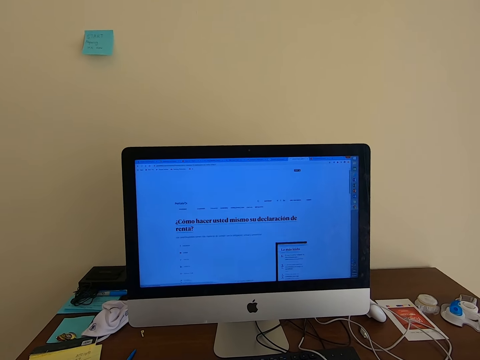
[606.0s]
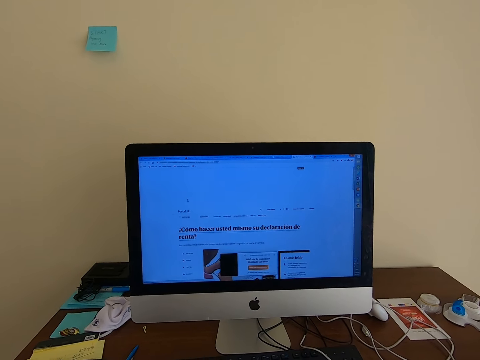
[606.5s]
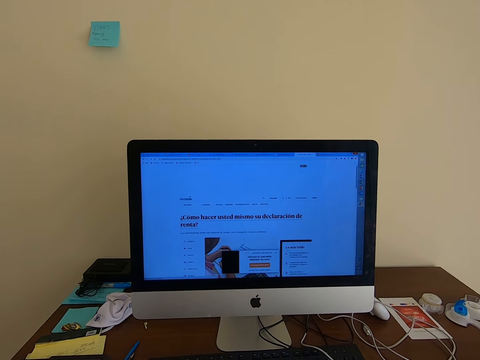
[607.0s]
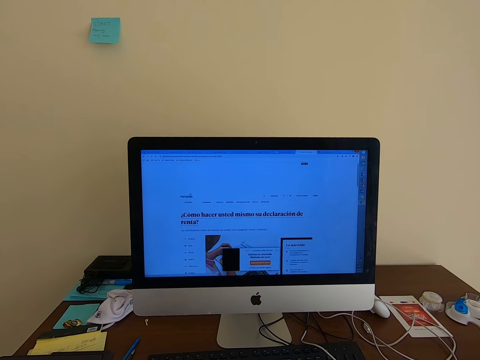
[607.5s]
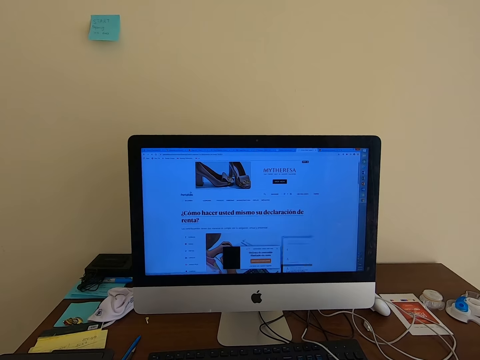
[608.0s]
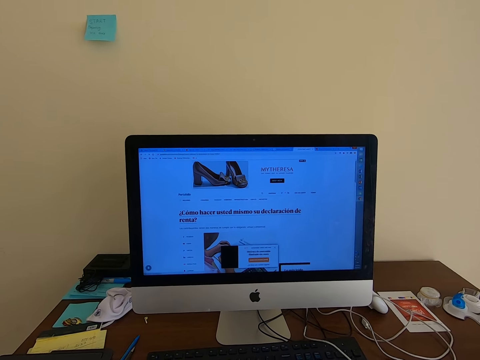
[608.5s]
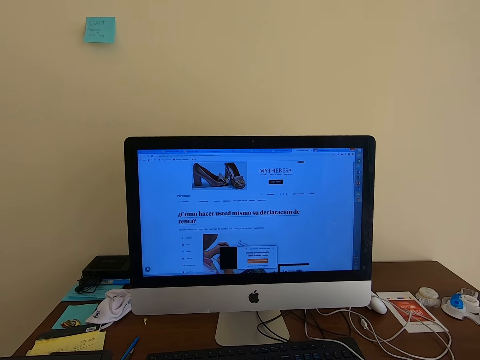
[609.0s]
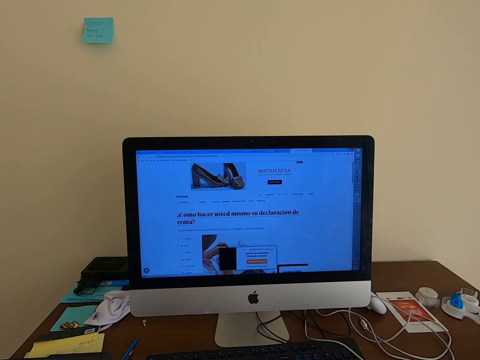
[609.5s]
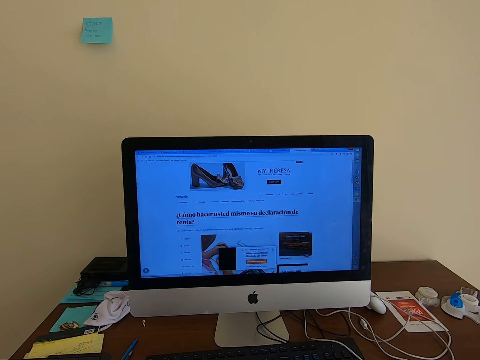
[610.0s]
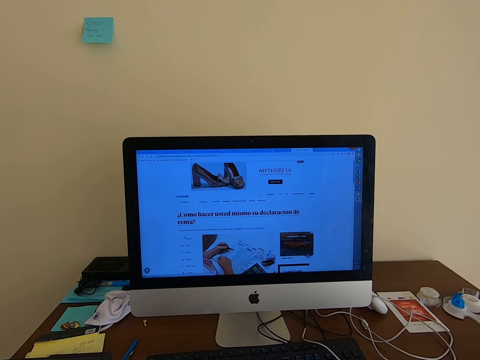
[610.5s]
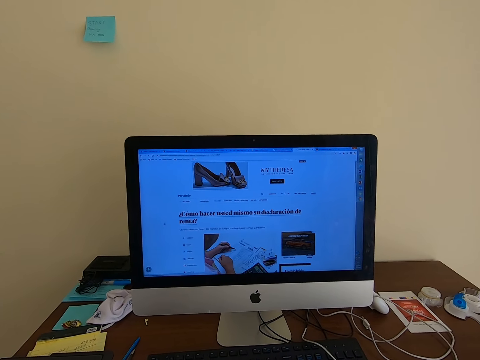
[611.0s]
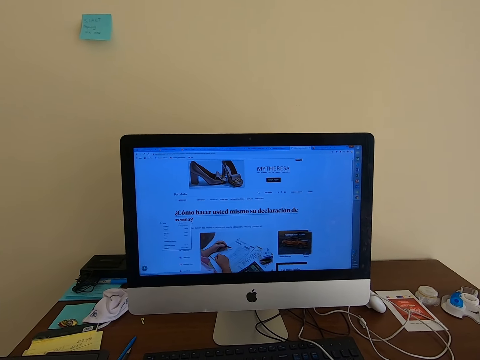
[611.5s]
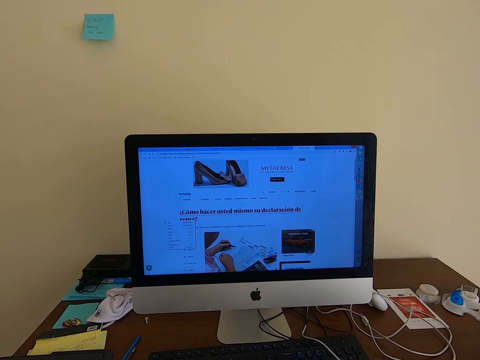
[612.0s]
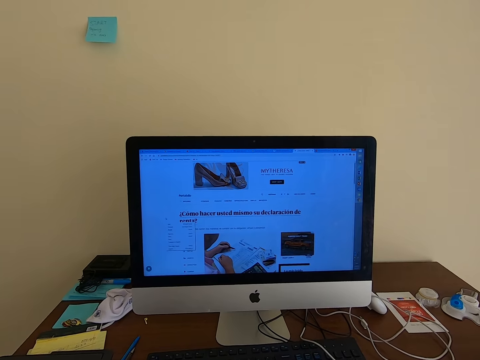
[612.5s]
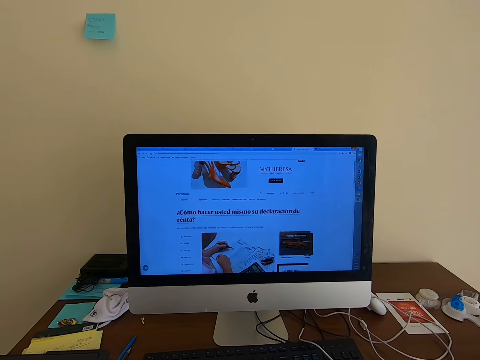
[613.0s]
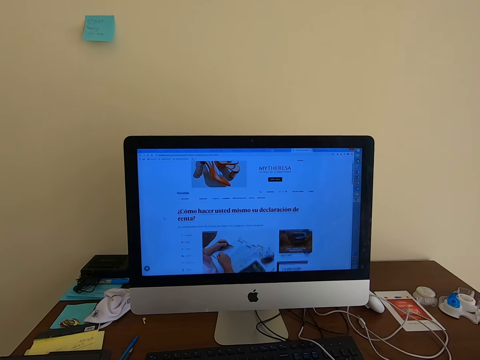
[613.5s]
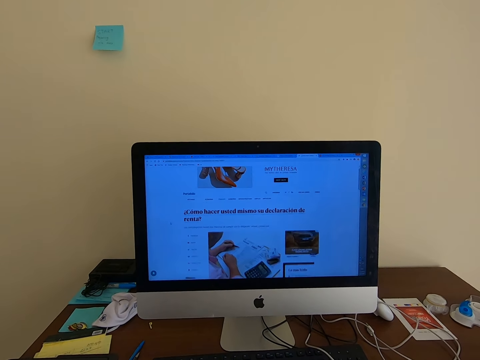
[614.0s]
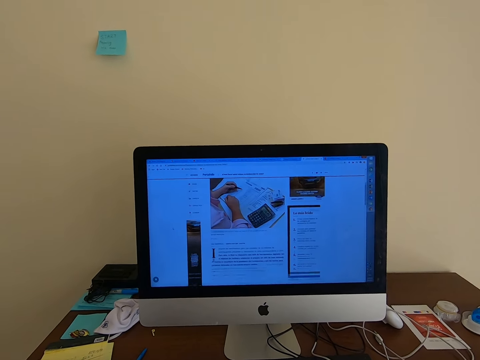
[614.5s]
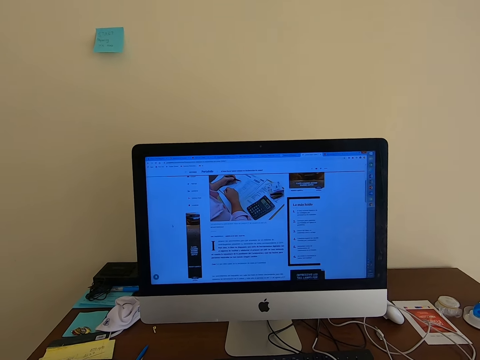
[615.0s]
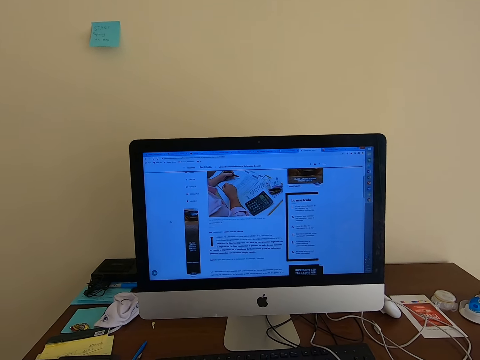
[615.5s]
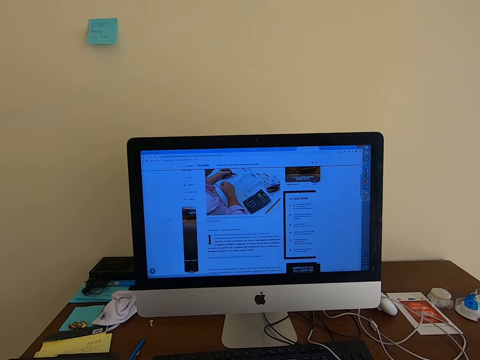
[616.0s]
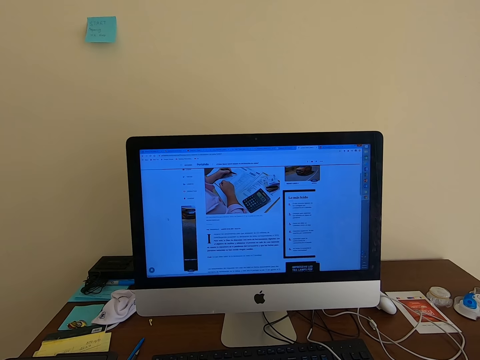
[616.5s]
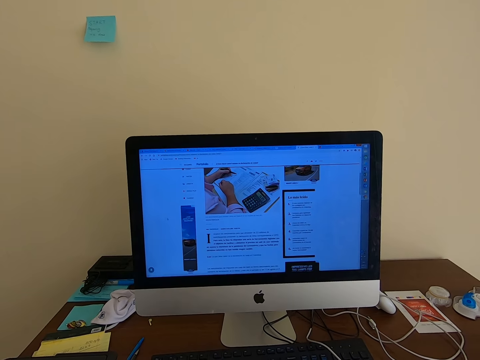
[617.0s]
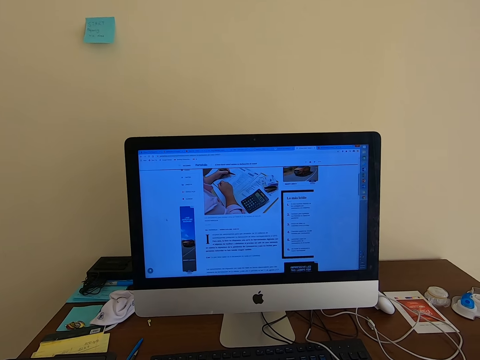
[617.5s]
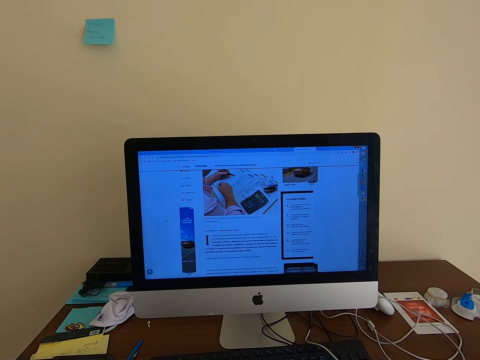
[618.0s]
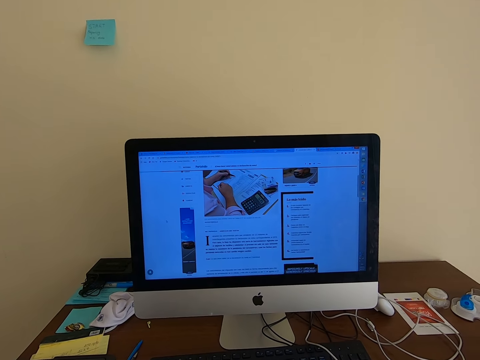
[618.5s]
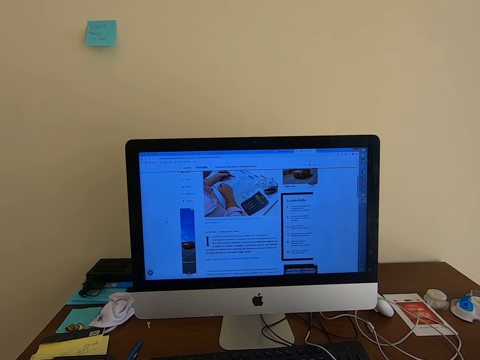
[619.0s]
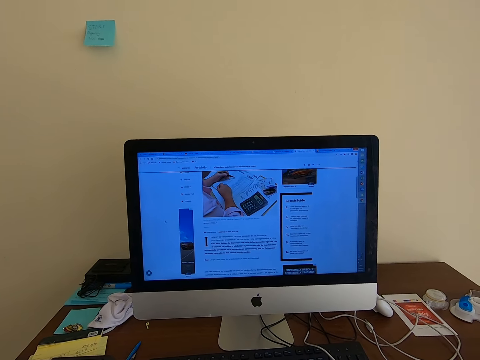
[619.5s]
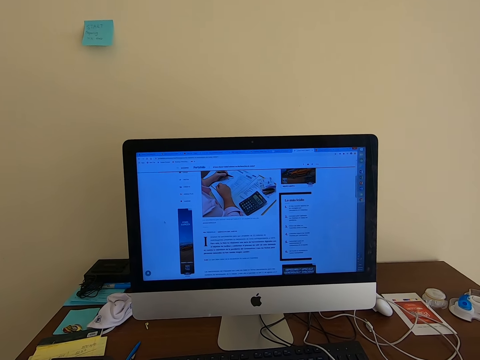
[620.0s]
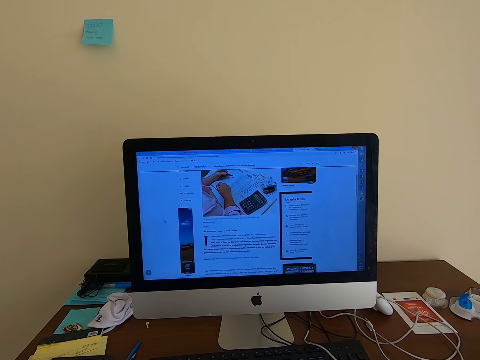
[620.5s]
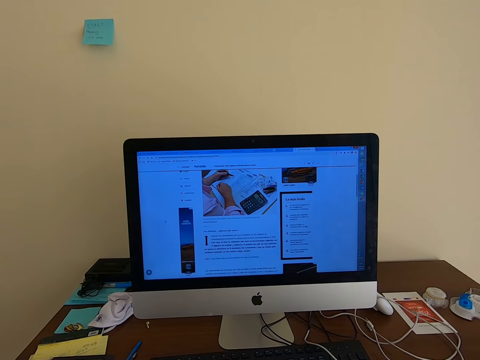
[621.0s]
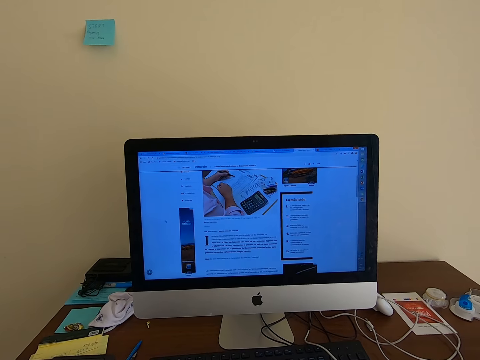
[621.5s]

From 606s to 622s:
The camera wearer operates the computer. They stare at the computer.

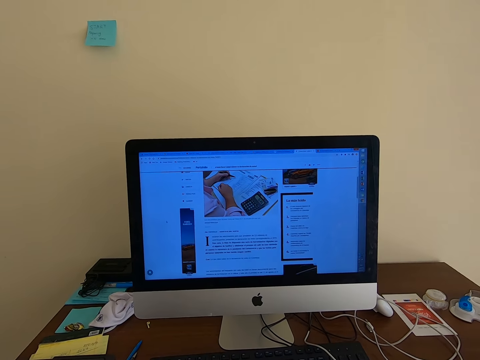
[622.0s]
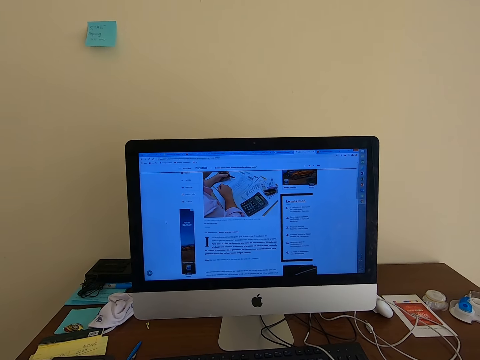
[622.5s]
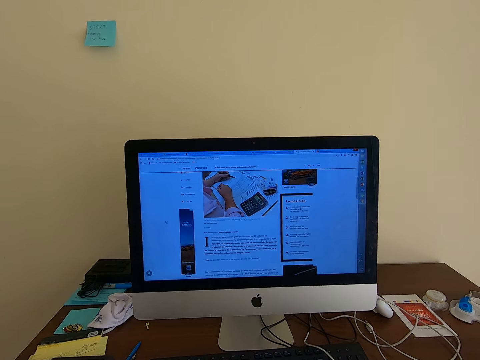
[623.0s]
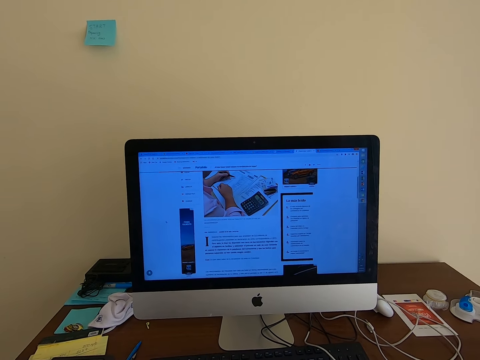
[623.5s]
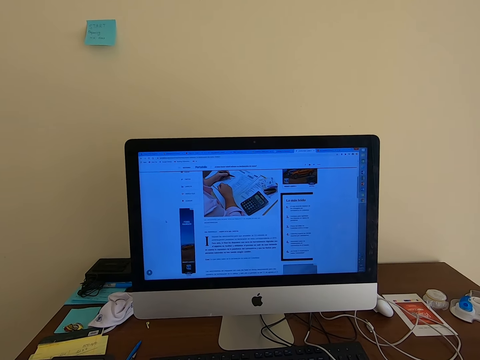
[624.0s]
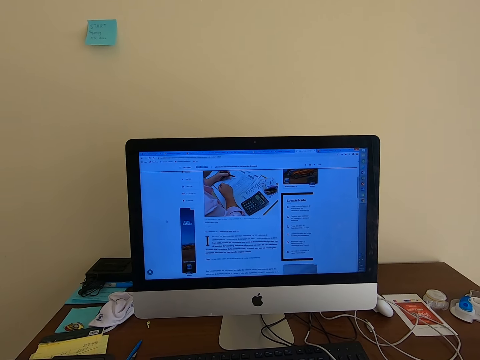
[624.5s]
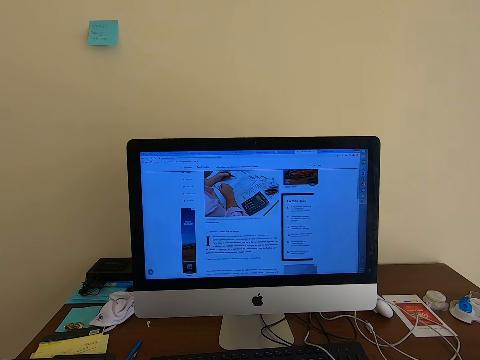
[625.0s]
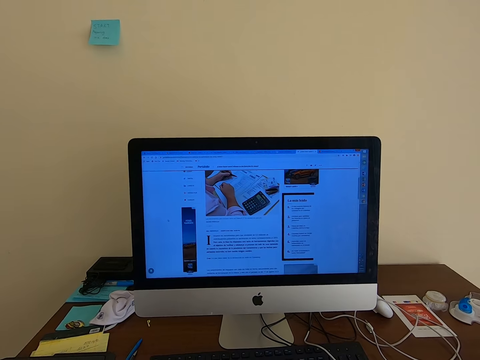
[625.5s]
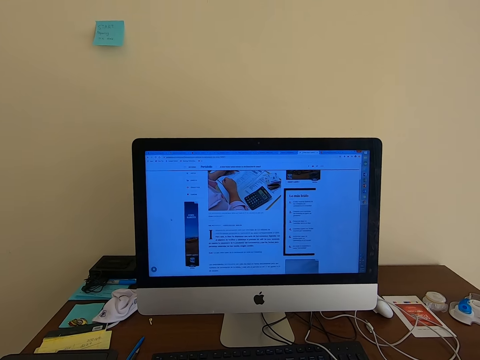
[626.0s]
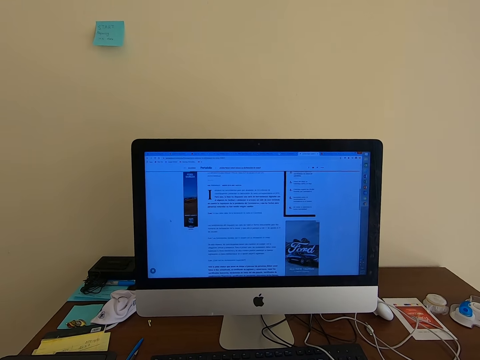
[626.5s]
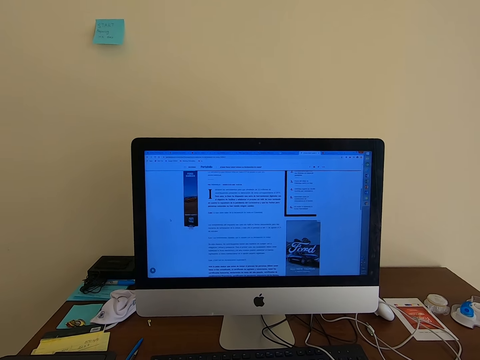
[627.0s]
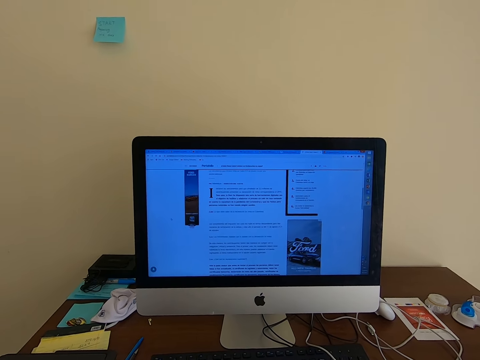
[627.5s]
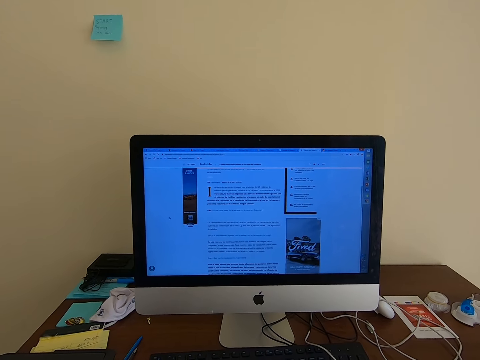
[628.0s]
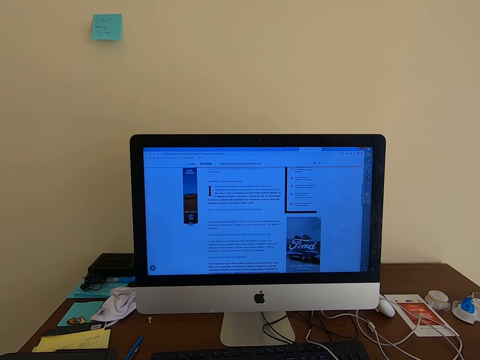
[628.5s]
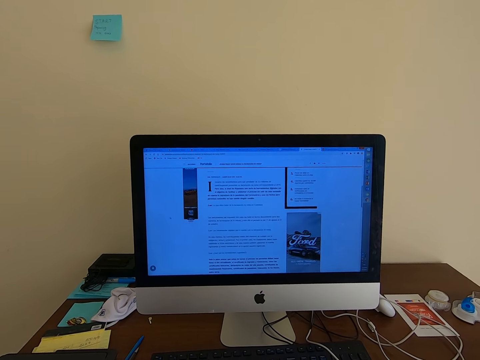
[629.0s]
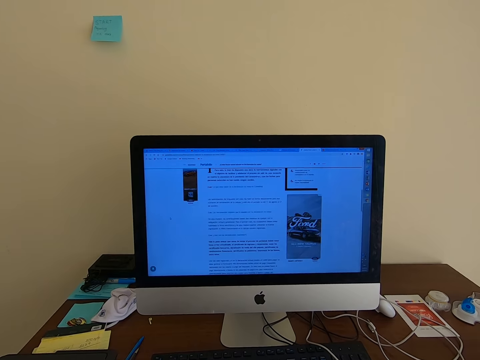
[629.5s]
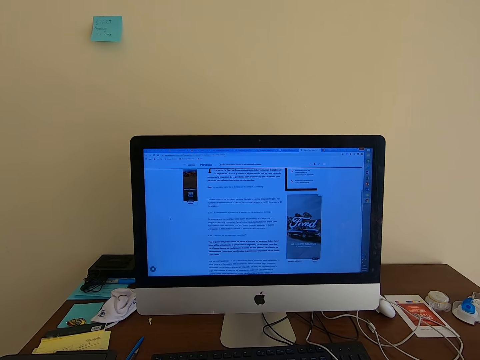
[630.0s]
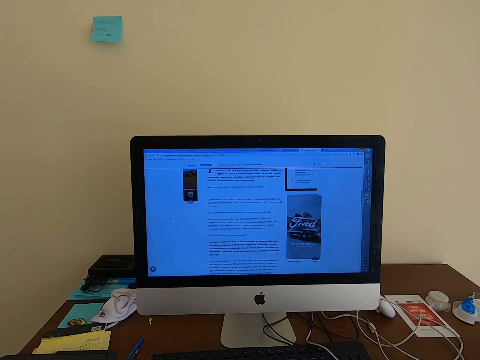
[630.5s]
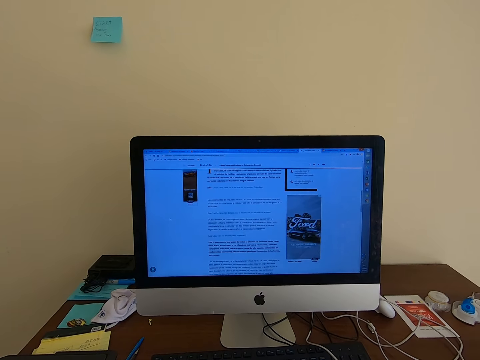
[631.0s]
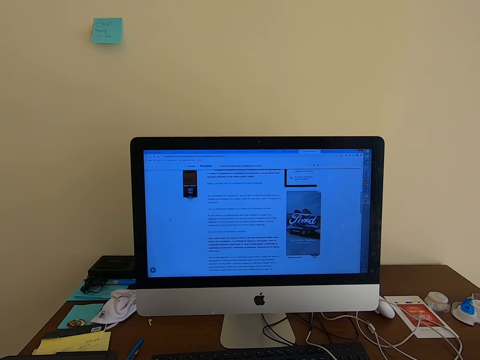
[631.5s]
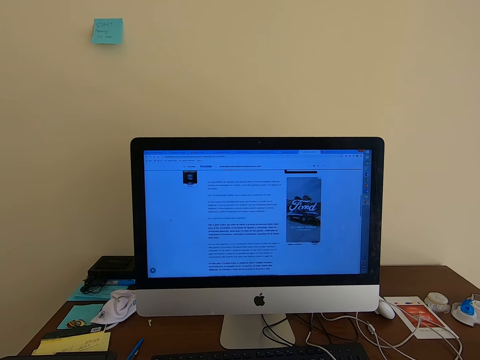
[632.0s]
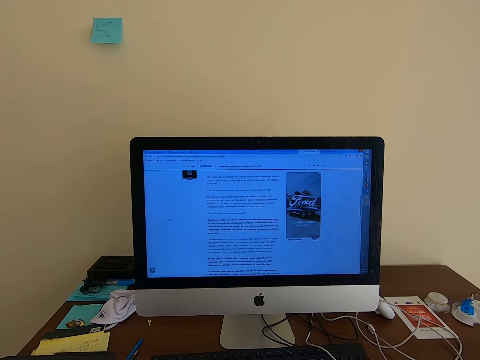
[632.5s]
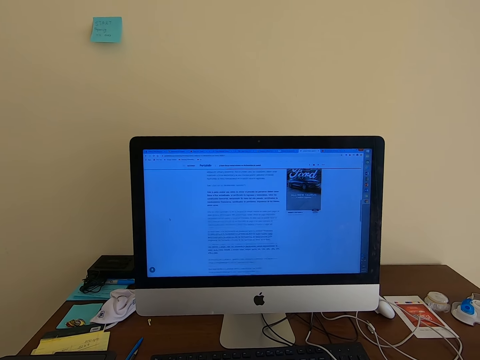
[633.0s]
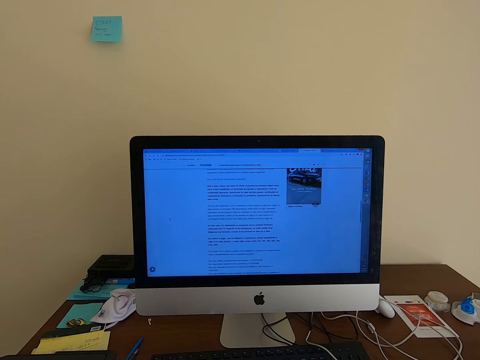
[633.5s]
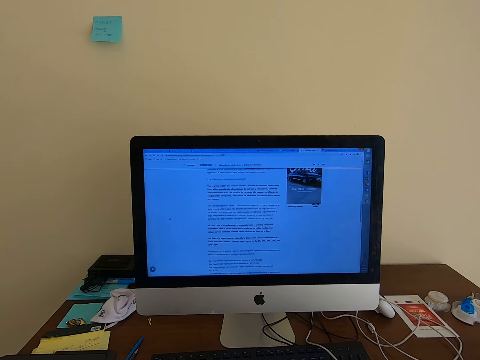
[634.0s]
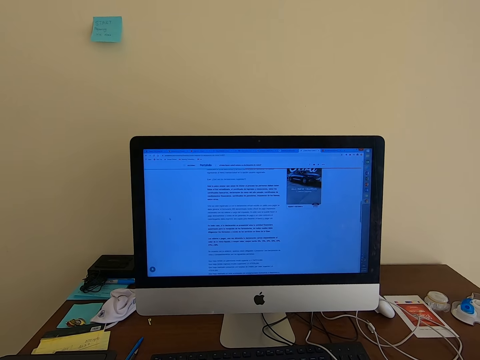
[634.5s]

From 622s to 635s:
The camera wearer operates the computer. They stare at the computer. They operate the computer.
